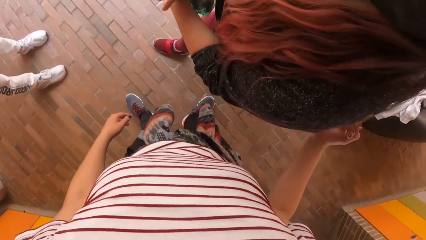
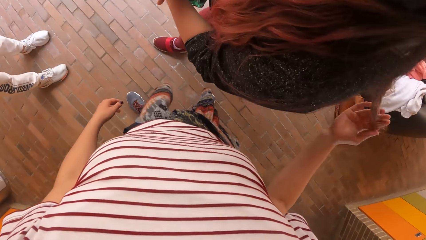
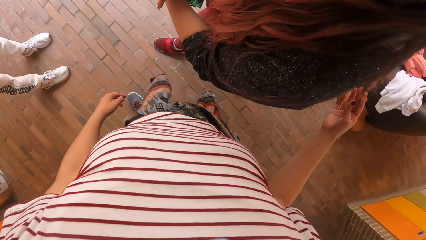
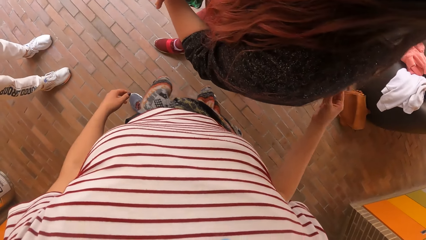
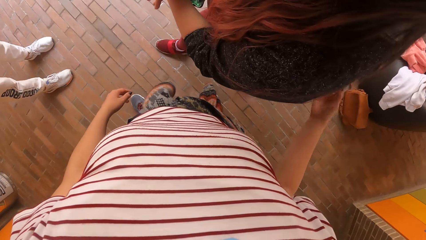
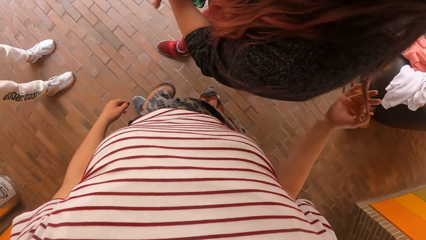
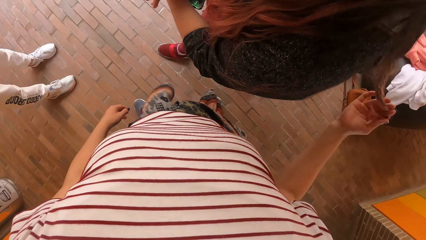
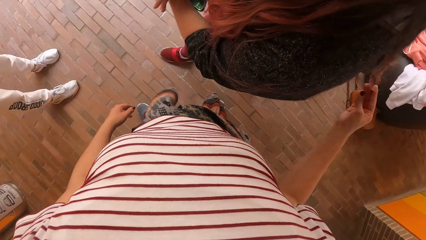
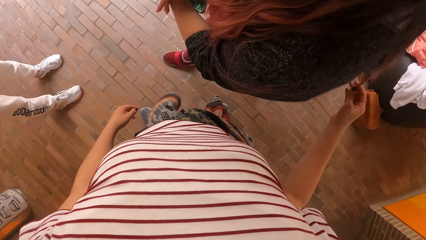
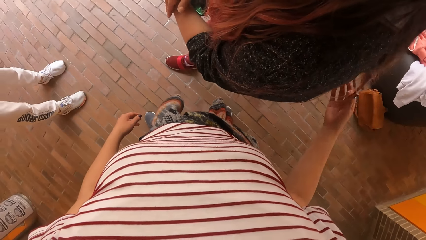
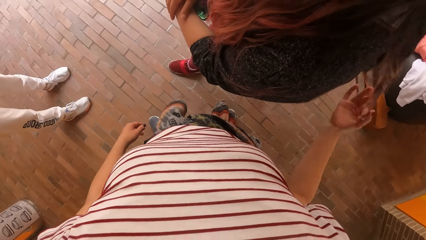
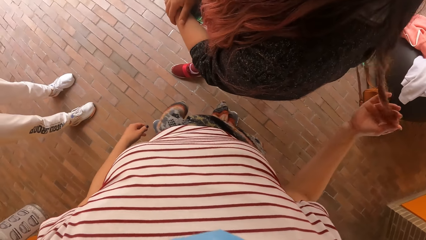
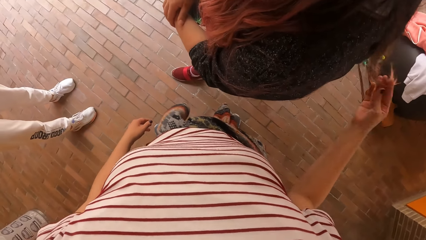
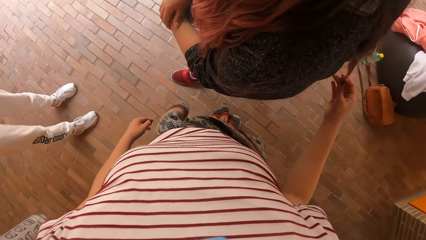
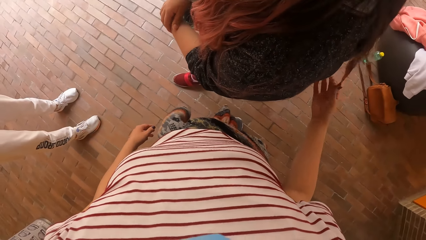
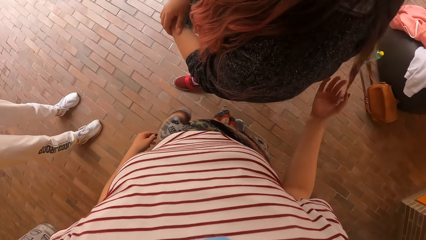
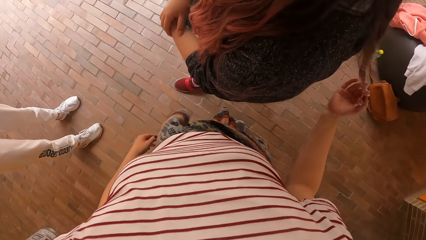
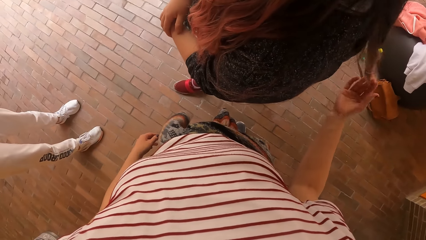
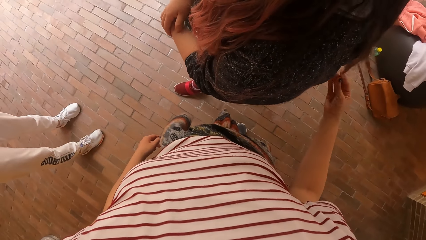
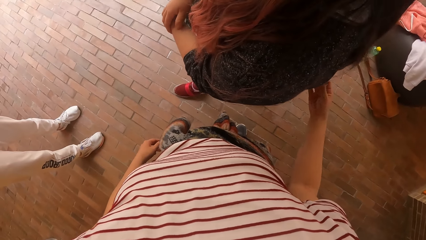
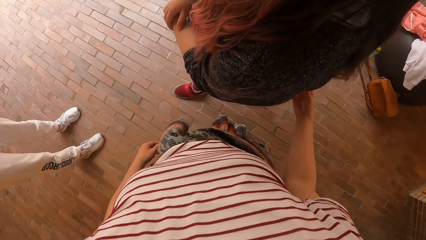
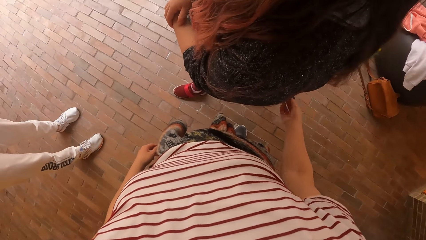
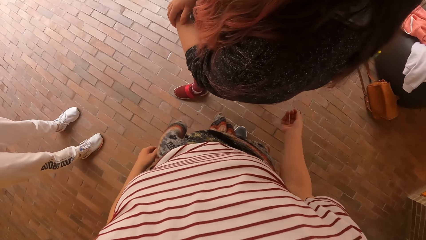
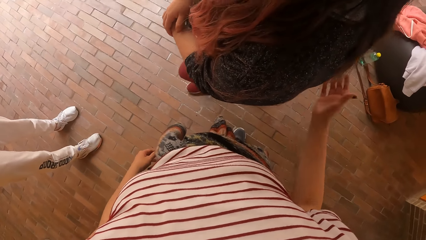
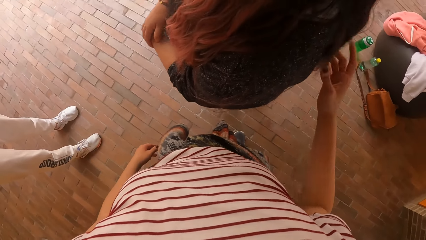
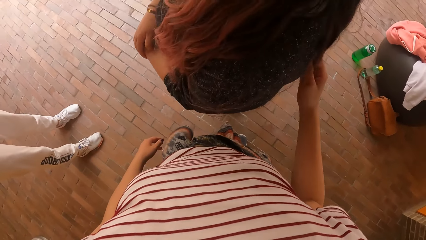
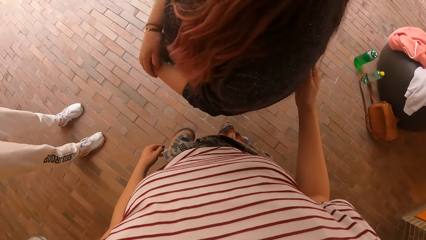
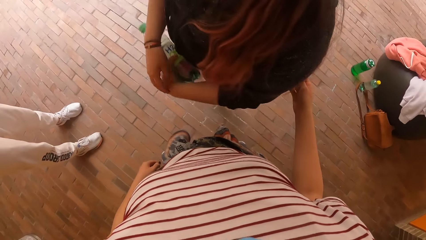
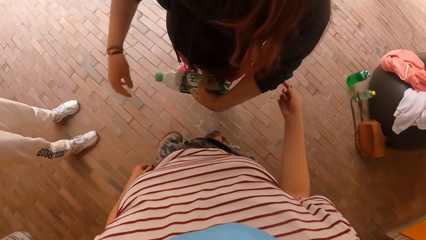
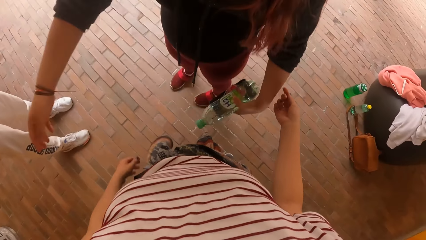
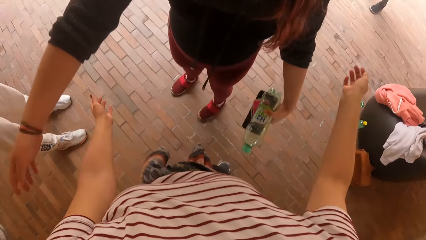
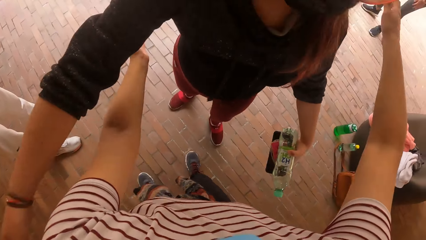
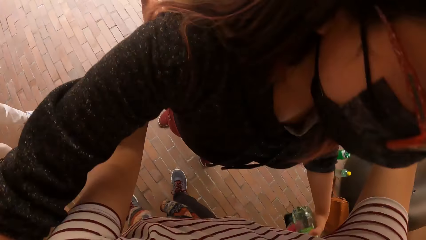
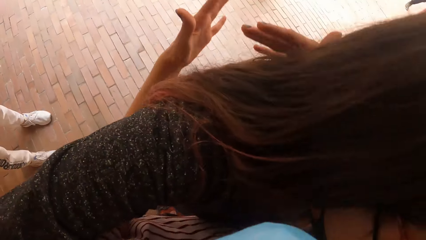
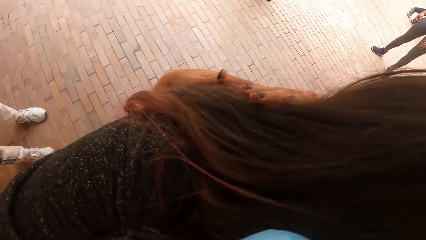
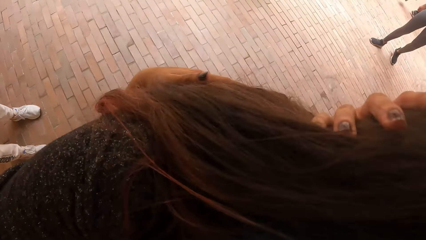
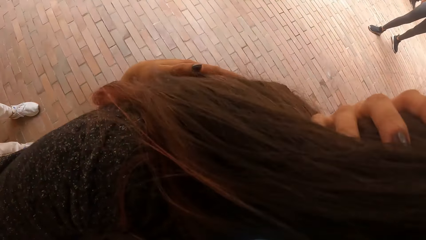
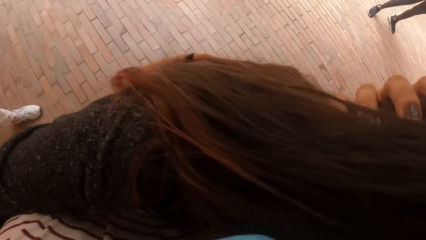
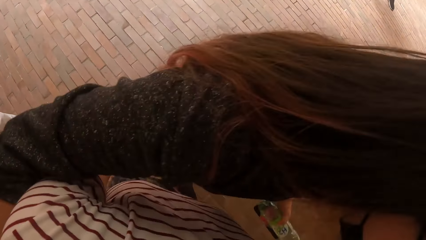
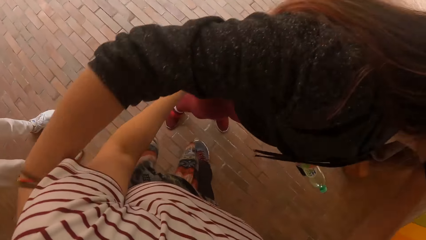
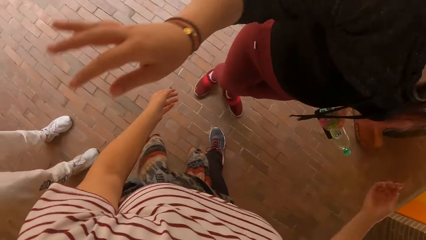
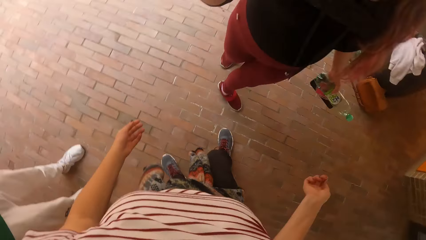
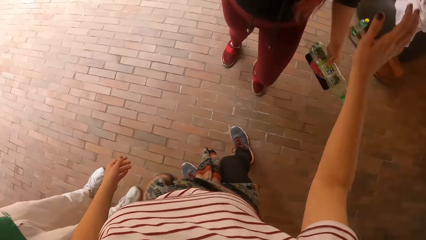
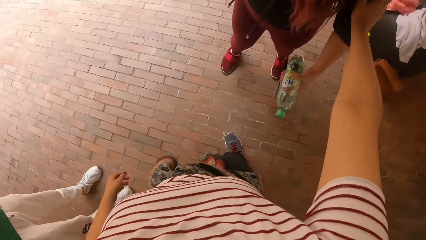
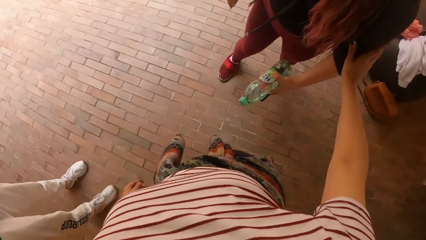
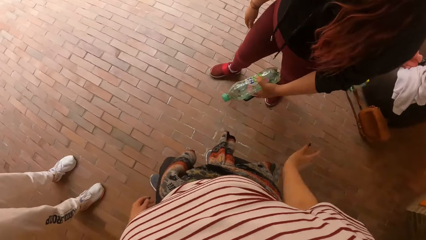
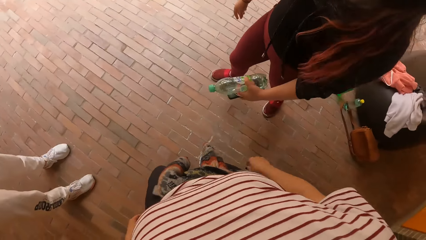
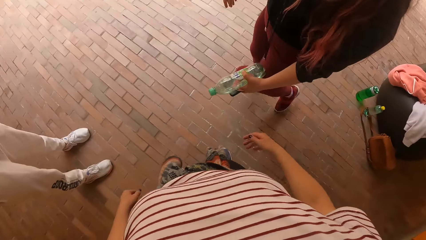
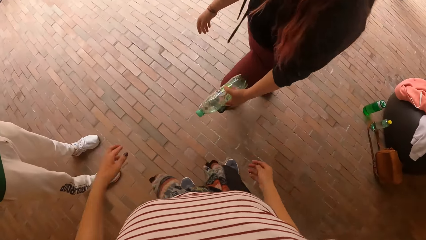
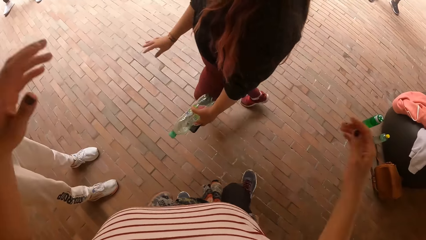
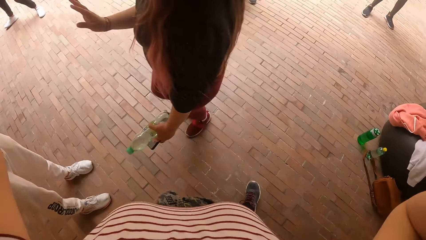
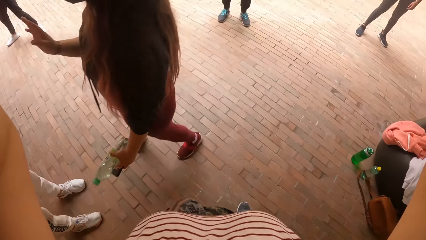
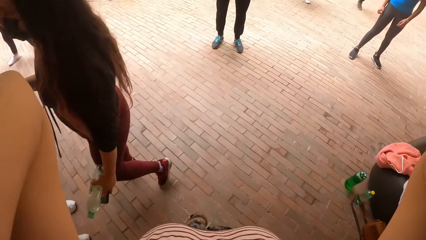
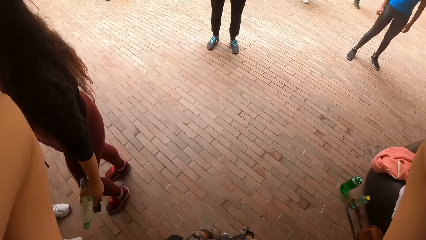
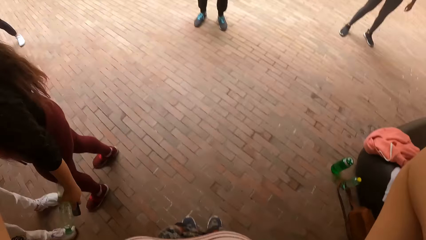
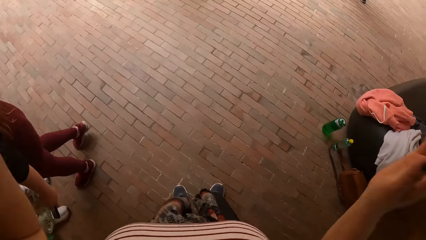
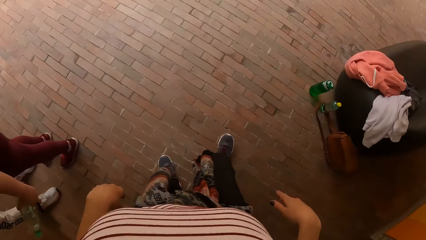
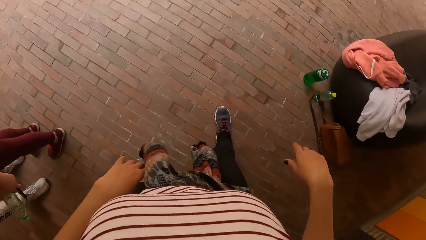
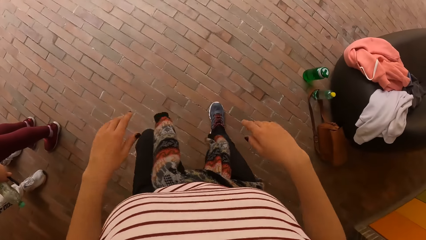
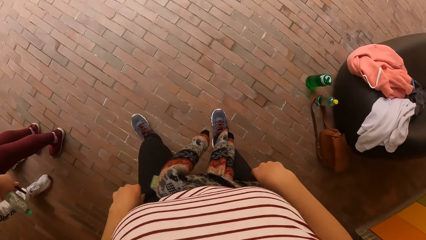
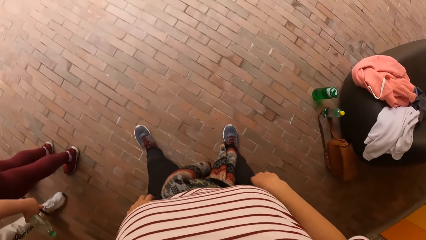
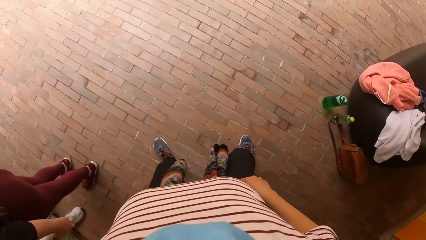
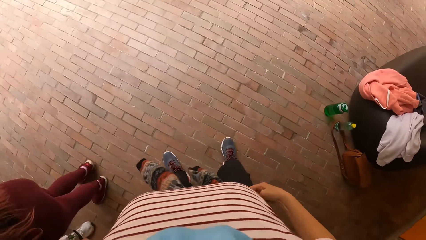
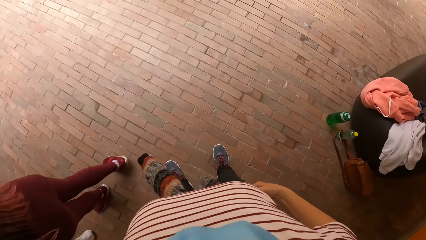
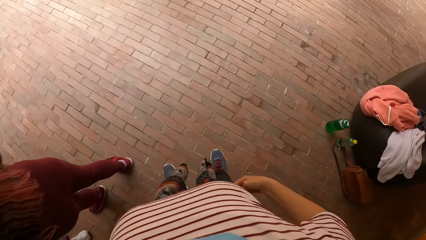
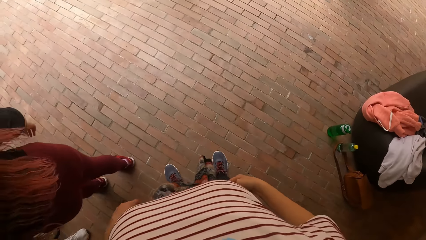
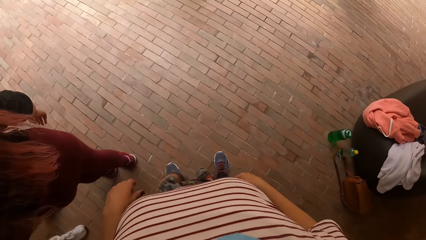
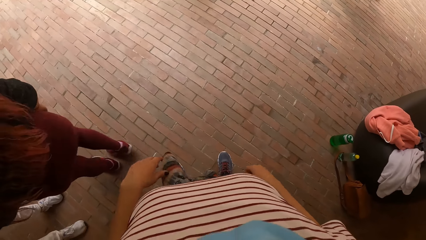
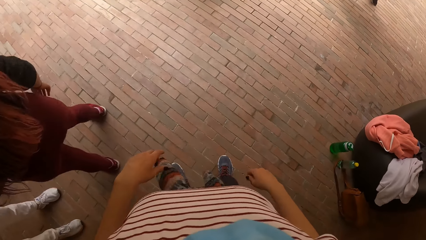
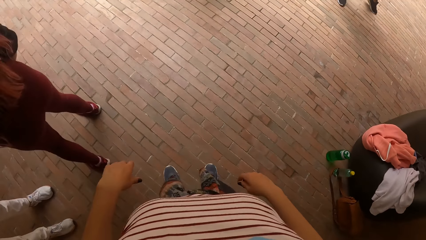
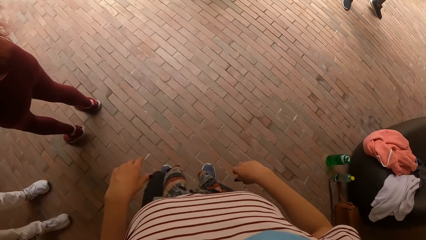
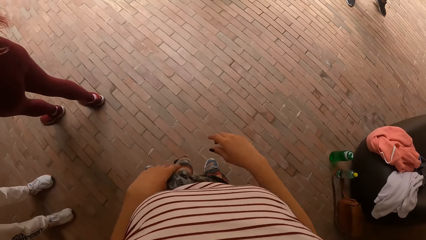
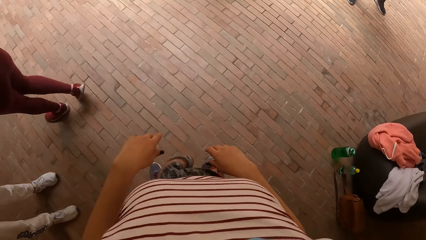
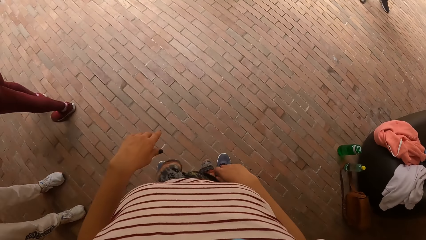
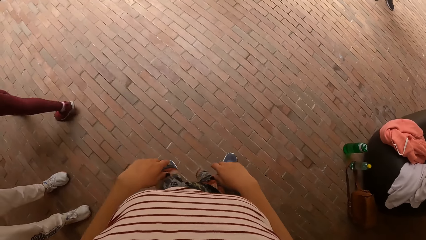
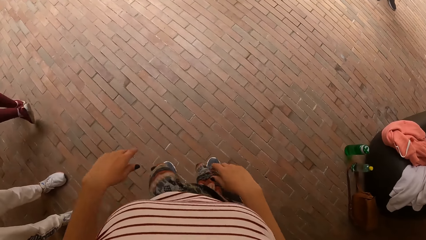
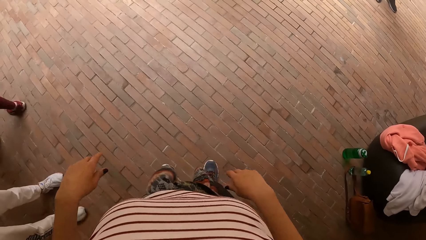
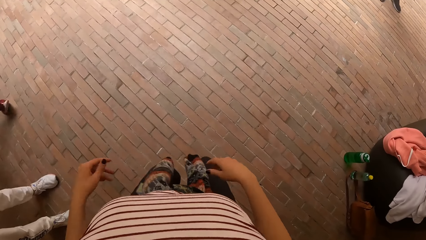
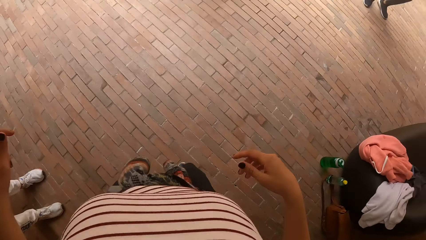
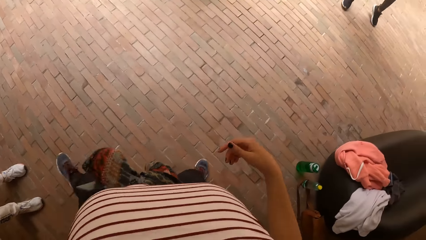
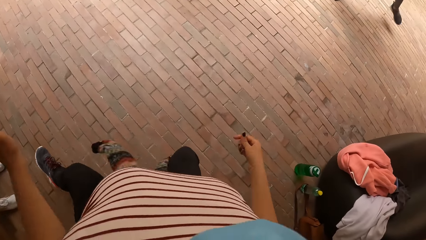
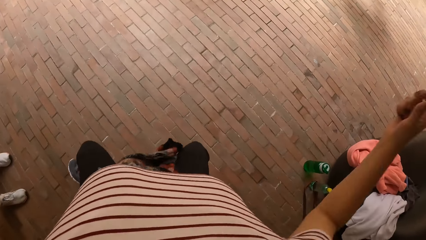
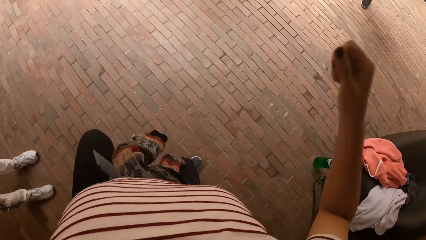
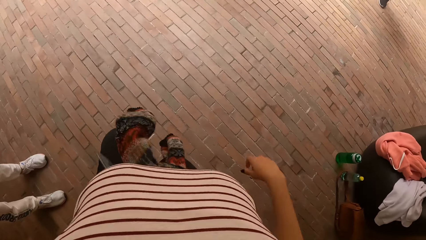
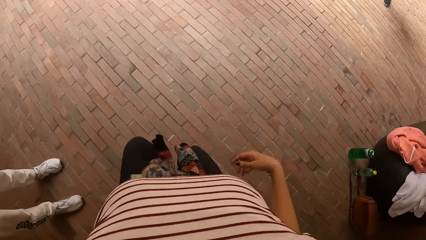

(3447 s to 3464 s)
The camera wearer hugs the woman with both hands. The woman moves away. The camera wearer touches the woman with her right hand. The woman walks past the camera wearer. The camera wearer lifts hands. The woman interacts with a man. The camera wearer lowers a hand. She moves around. She exercises with her hands and legs. Another woman exercises with her legs. The camera wearer jumps up.
